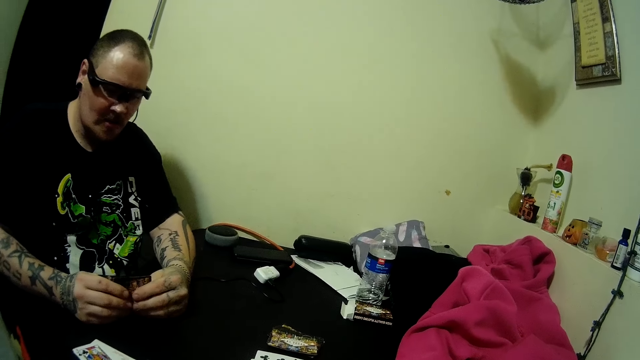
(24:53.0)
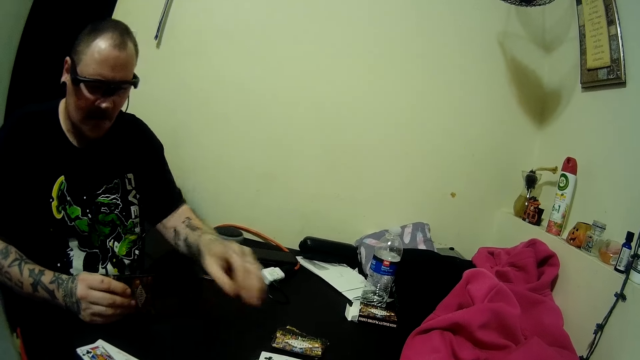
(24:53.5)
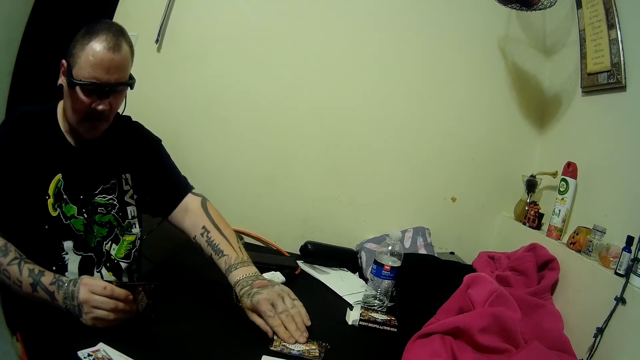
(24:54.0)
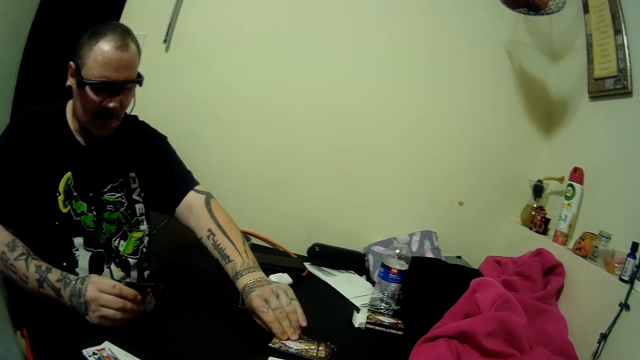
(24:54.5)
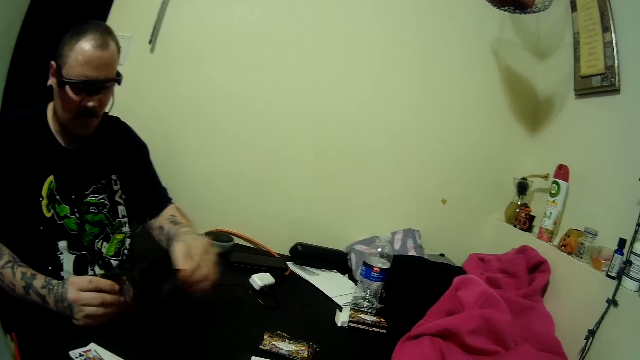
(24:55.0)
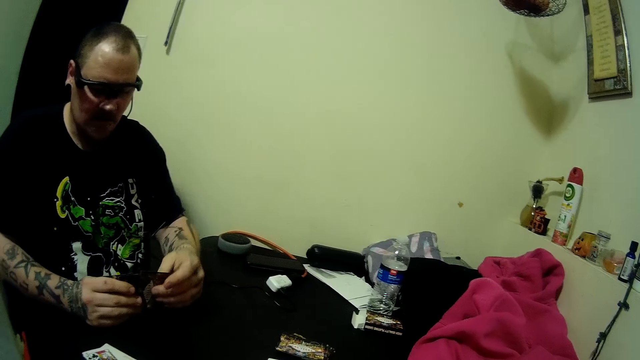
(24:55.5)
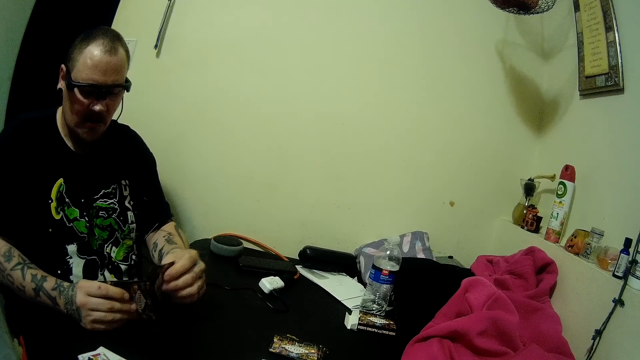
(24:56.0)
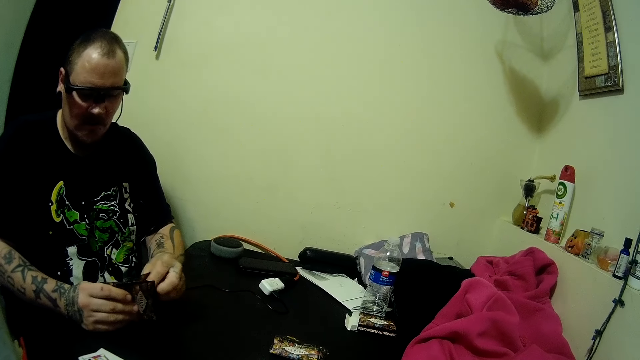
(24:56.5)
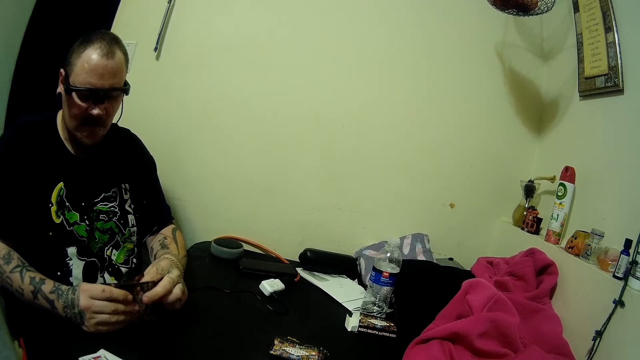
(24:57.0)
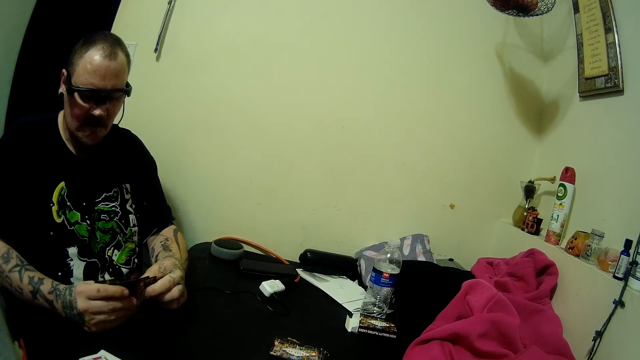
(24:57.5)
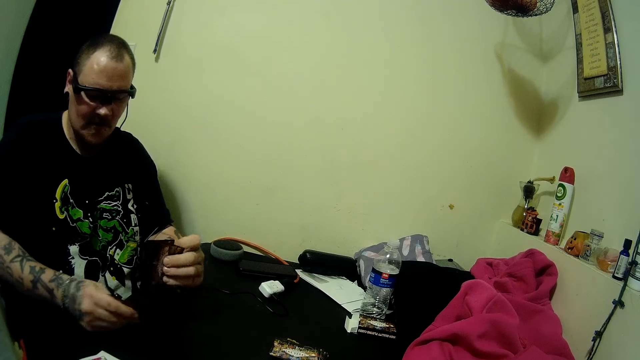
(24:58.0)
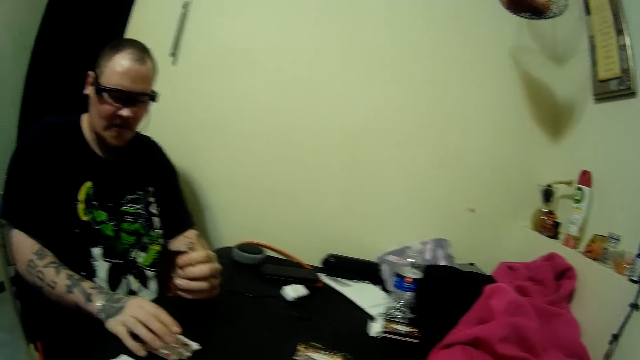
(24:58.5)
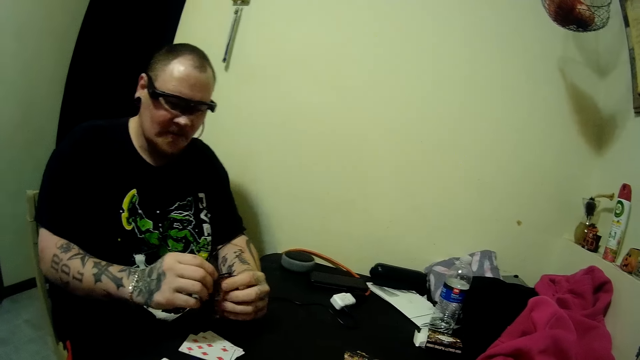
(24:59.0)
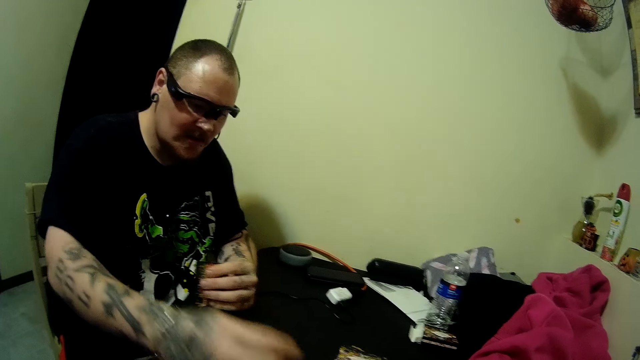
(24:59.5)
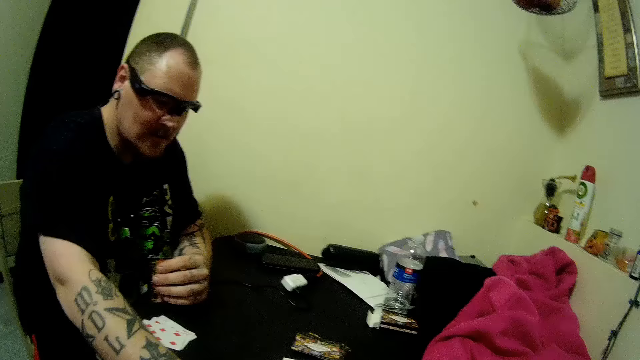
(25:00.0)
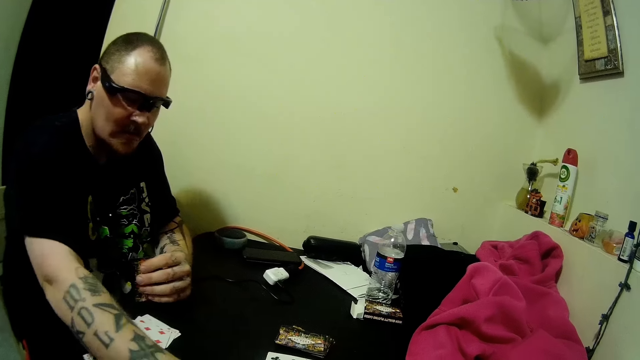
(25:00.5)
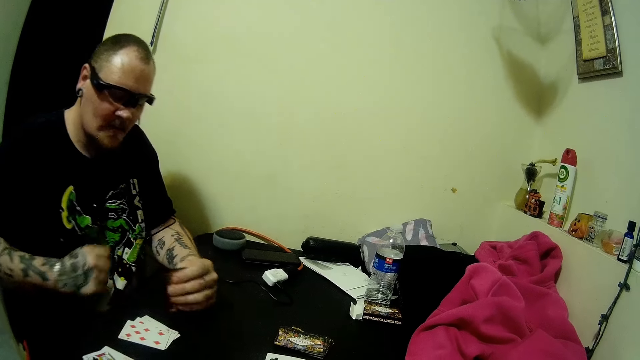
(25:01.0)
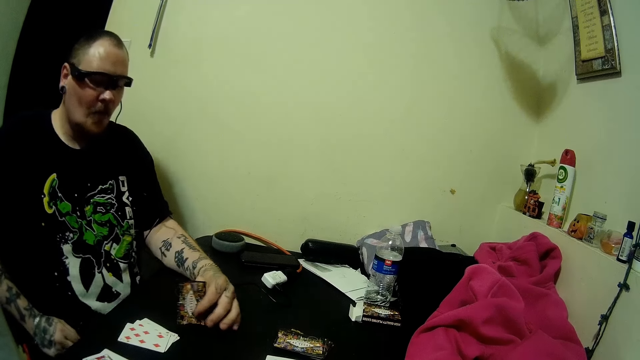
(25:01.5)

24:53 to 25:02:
A man picks up a card from the deck of cards on the table. The man drops some cards on the table. He drops a card on the table.

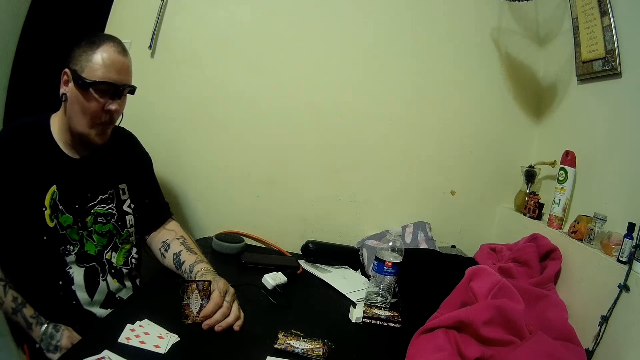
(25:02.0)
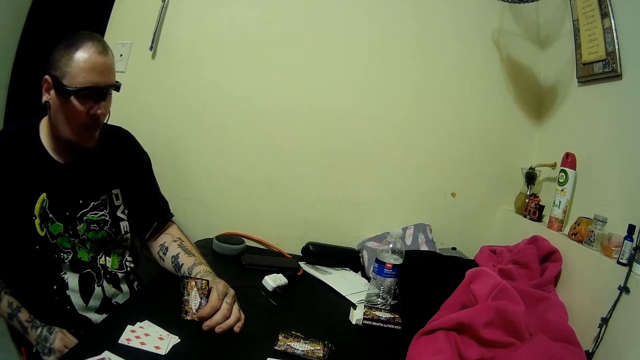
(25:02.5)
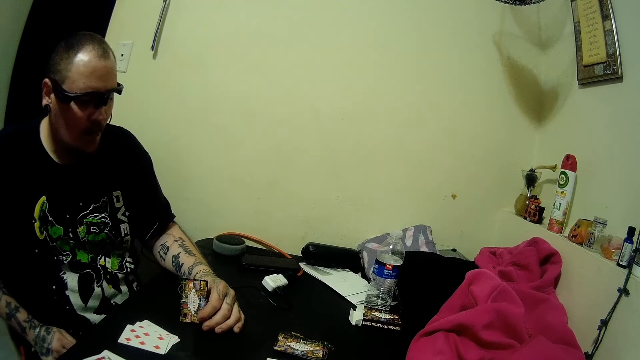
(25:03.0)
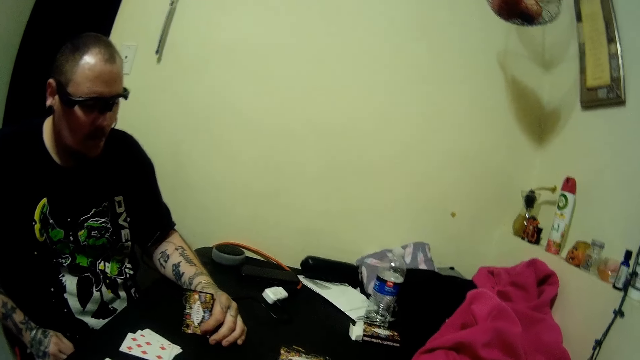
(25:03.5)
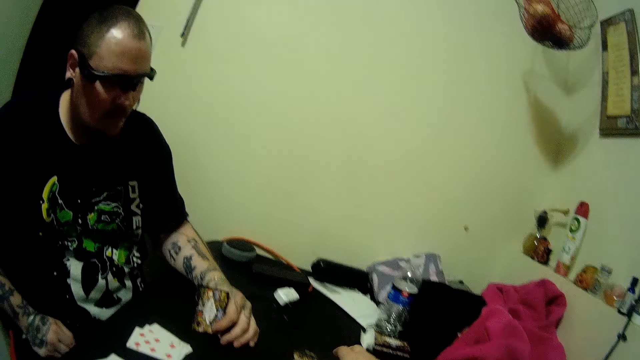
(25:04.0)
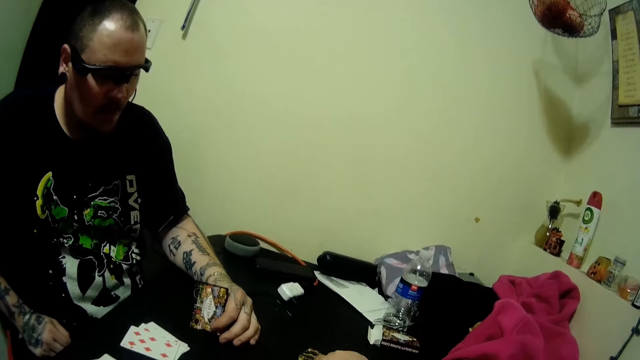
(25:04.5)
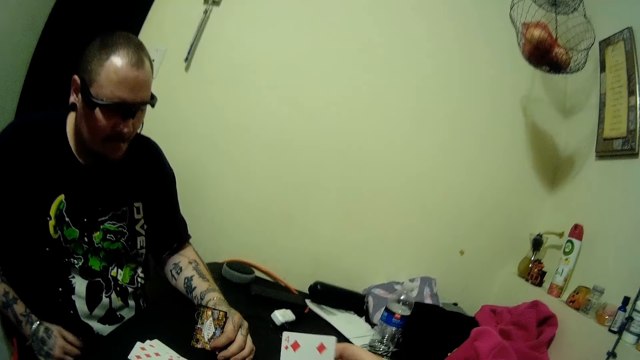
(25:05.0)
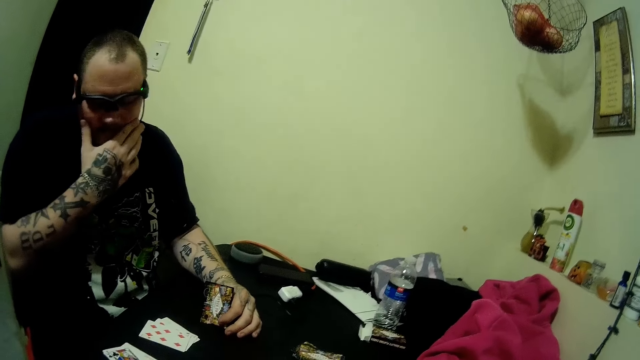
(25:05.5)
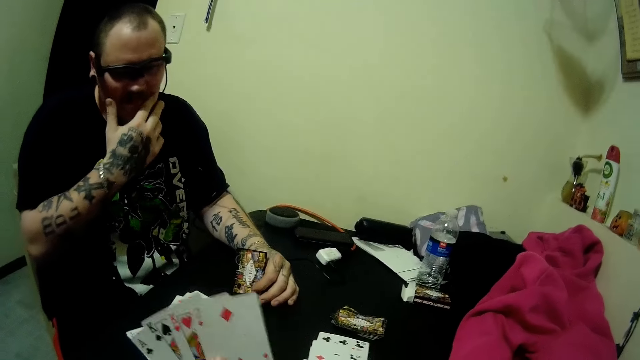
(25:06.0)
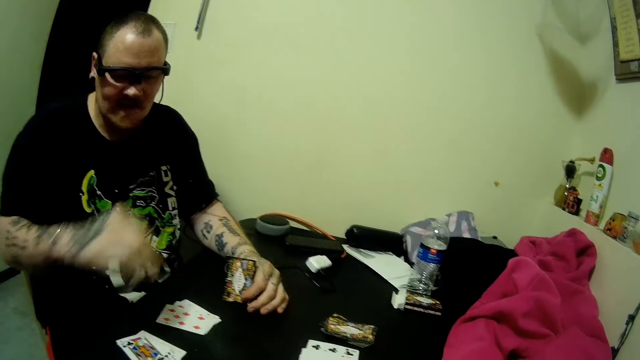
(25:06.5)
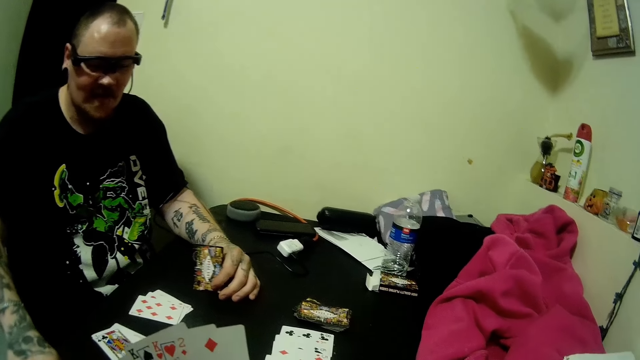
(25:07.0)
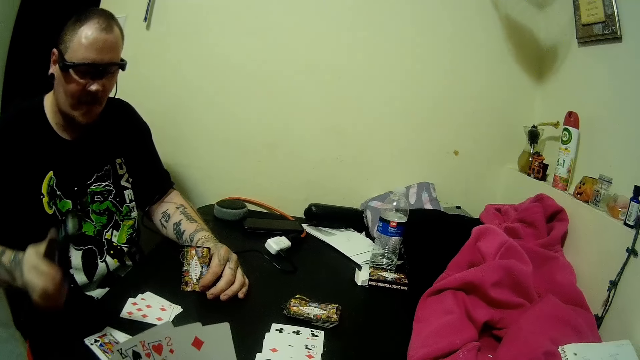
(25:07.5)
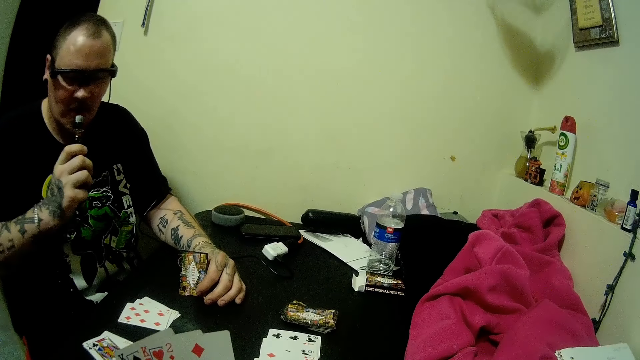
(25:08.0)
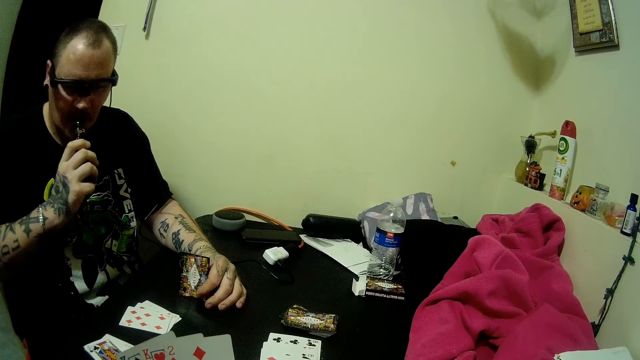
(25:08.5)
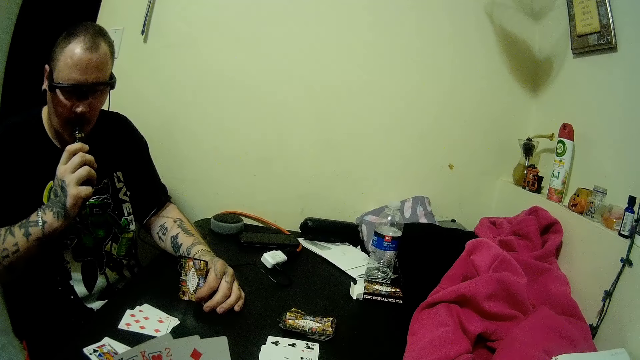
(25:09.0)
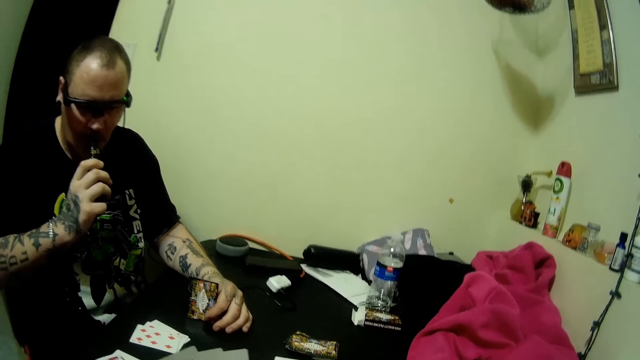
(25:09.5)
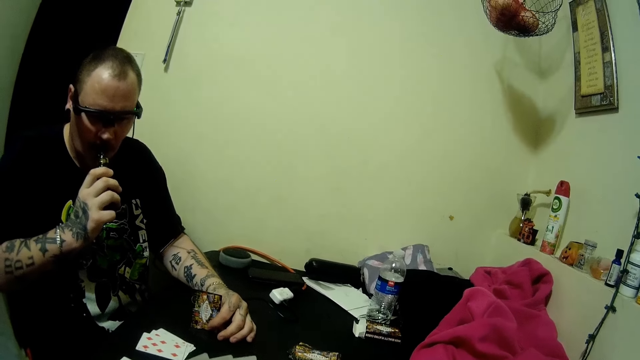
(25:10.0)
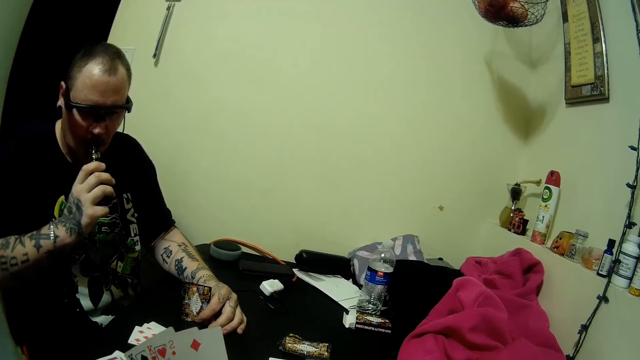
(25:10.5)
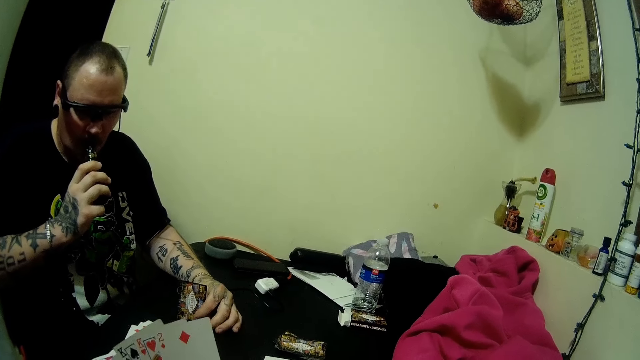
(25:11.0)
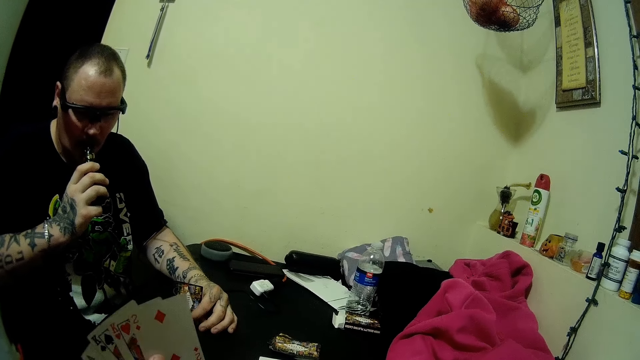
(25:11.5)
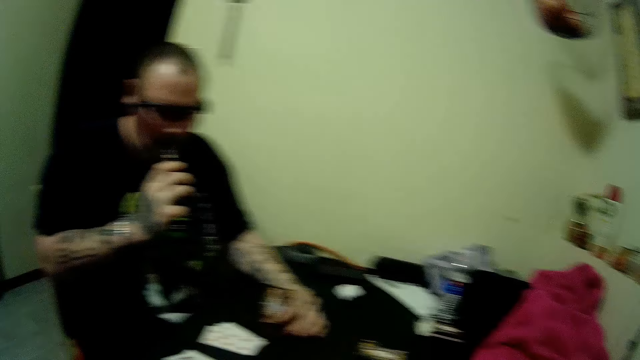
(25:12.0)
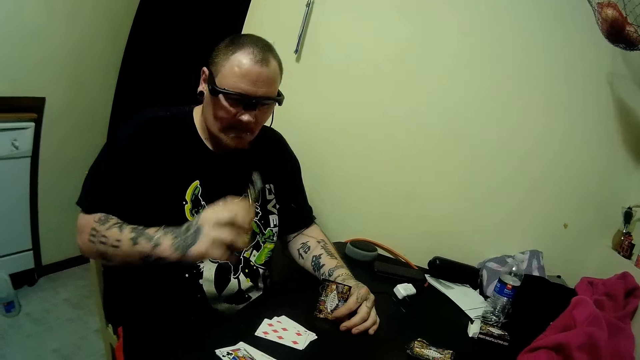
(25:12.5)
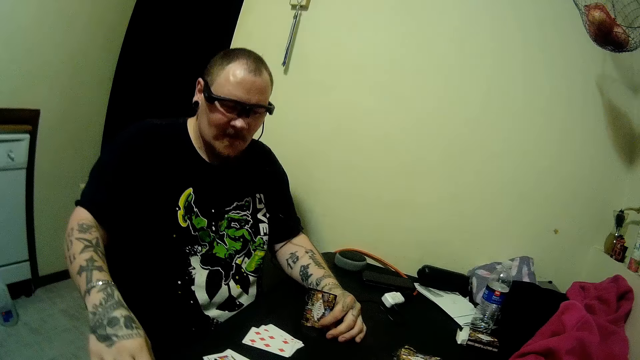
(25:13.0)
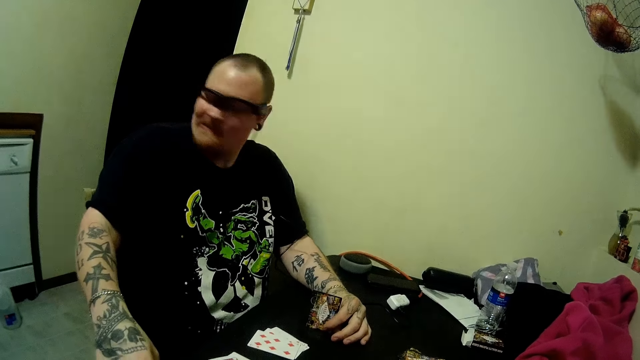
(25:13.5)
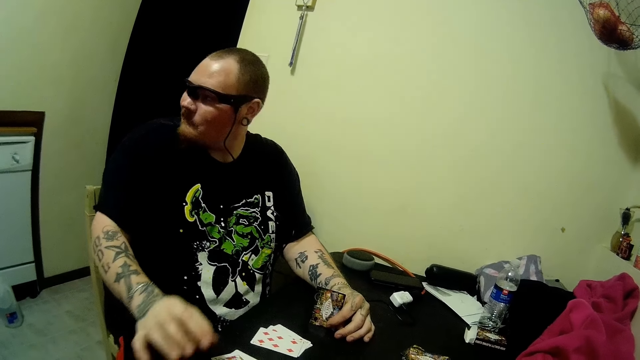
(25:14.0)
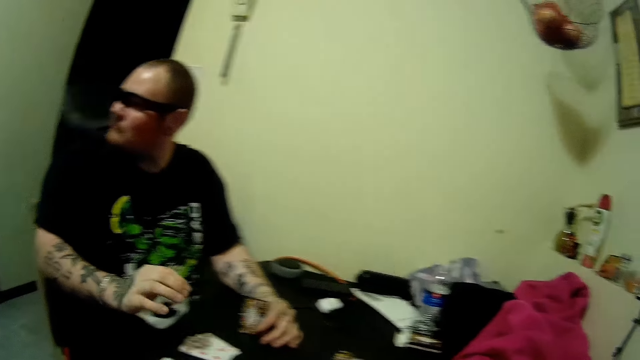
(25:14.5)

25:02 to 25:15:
A man looks at the playing cards. The camera wearer picks up a card from the deck of cards on the table. The man touches his face. The man picks up the bottle bong on the table and smokes from the bottle bong. The camera wearer holds the playing card in his hand. The man drops the bottle bong on the table.
